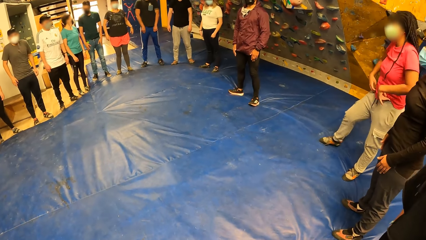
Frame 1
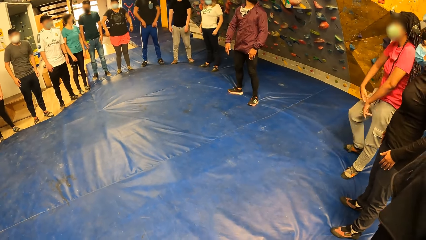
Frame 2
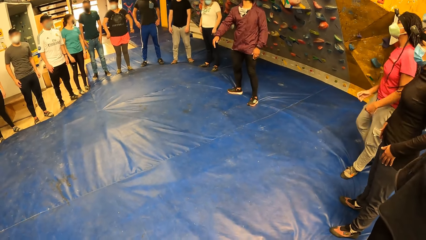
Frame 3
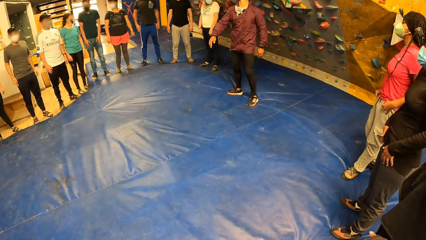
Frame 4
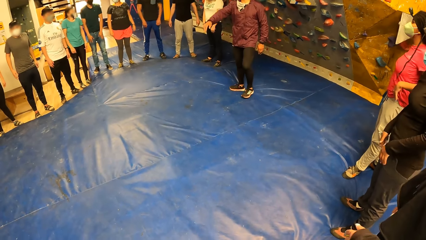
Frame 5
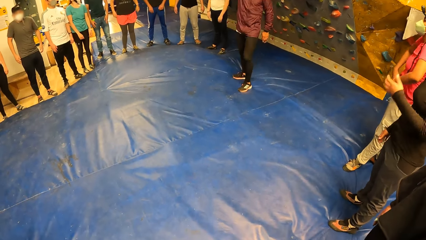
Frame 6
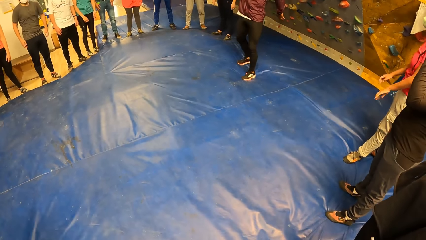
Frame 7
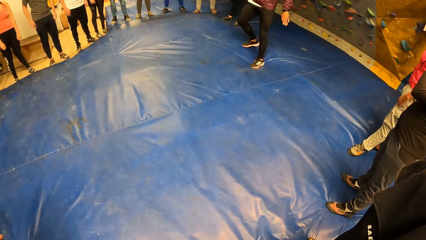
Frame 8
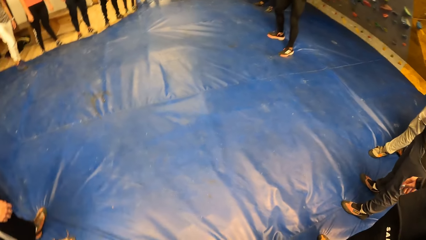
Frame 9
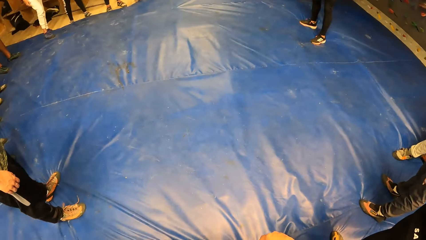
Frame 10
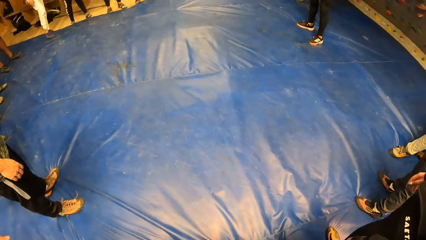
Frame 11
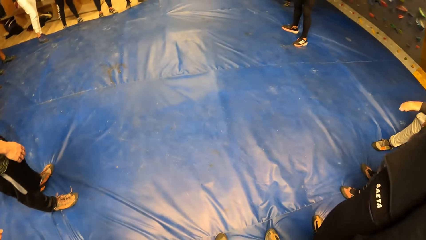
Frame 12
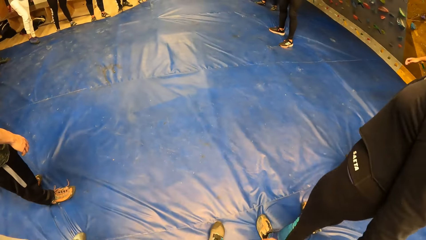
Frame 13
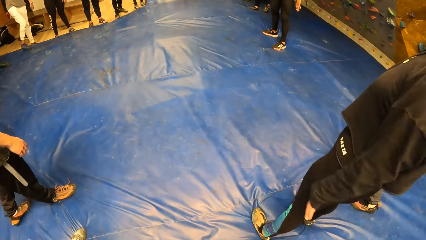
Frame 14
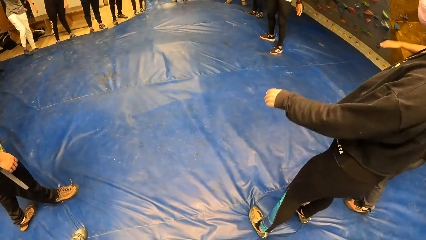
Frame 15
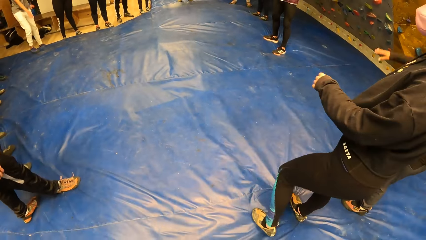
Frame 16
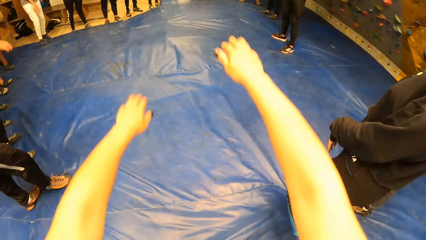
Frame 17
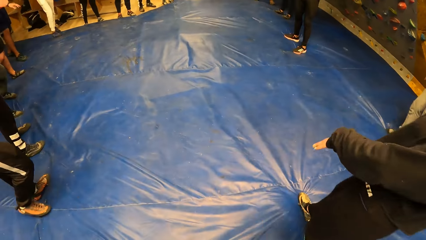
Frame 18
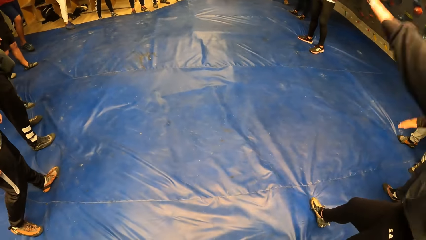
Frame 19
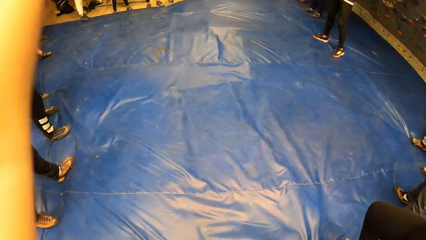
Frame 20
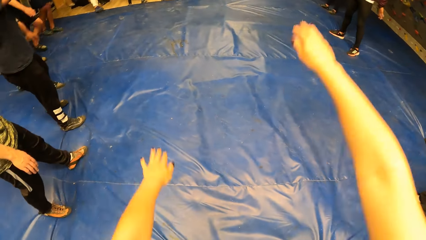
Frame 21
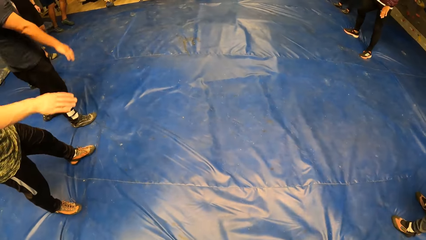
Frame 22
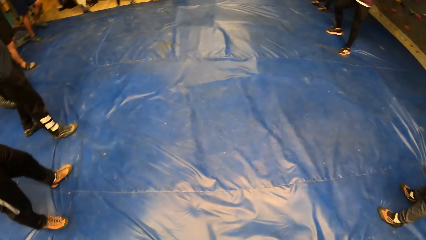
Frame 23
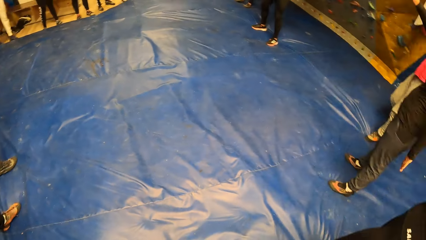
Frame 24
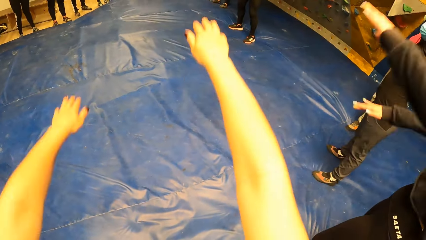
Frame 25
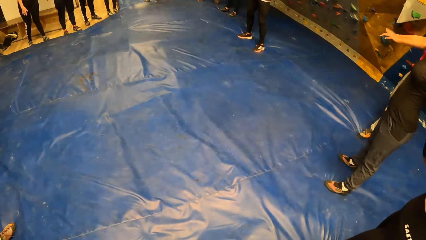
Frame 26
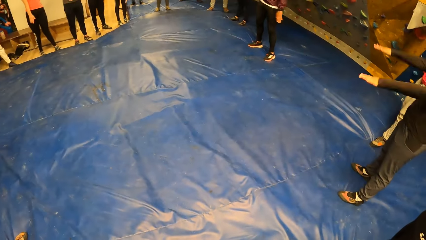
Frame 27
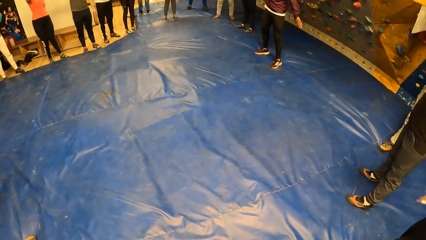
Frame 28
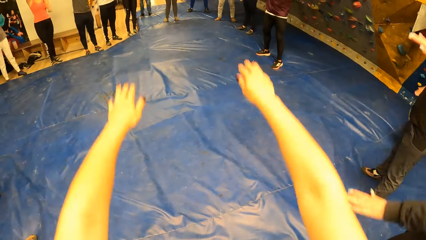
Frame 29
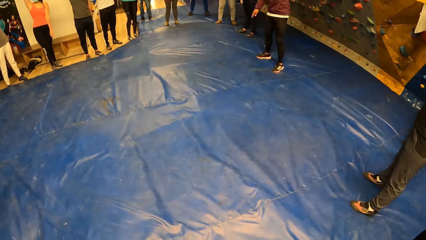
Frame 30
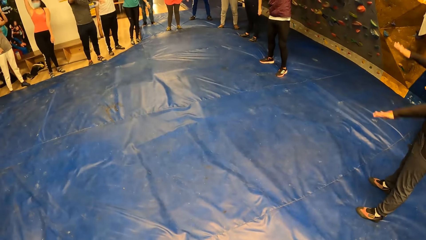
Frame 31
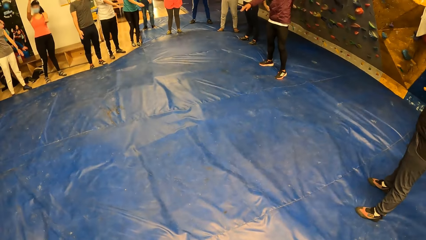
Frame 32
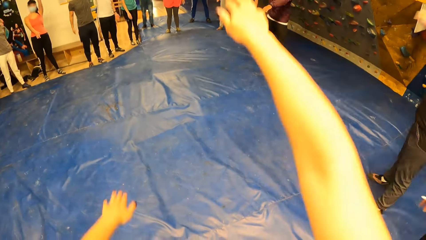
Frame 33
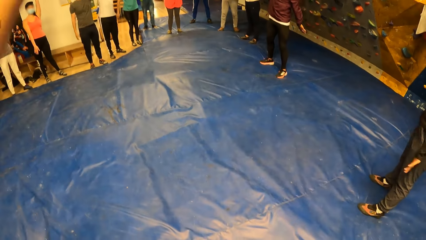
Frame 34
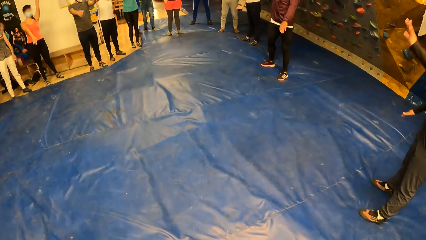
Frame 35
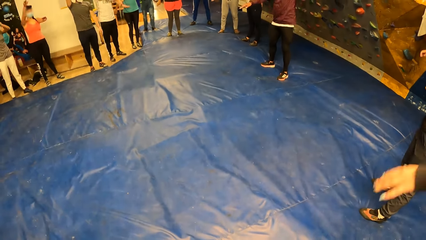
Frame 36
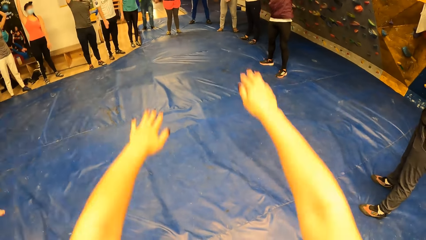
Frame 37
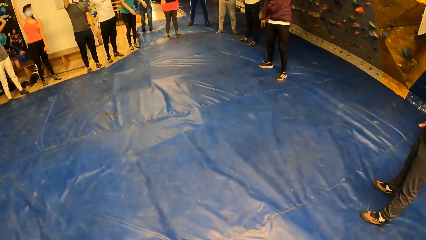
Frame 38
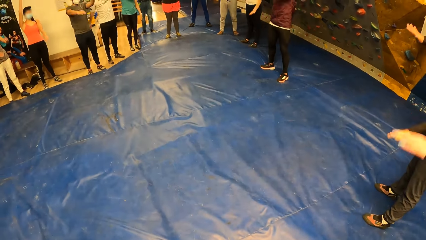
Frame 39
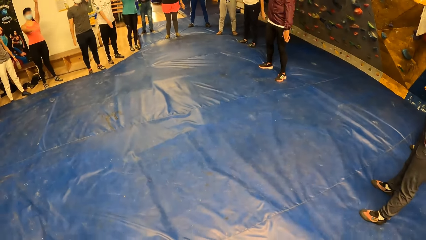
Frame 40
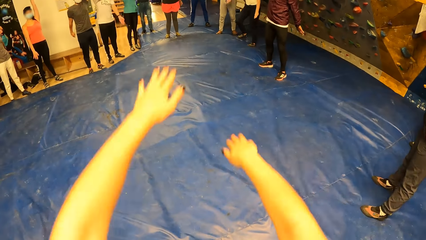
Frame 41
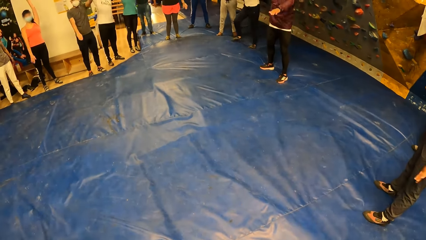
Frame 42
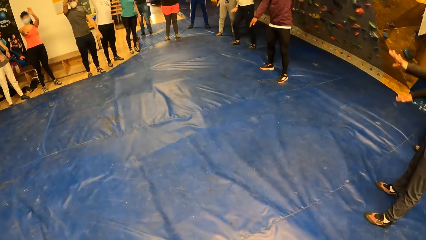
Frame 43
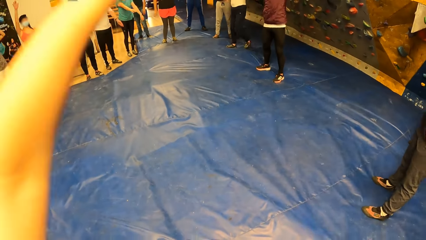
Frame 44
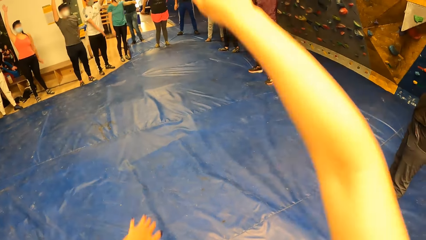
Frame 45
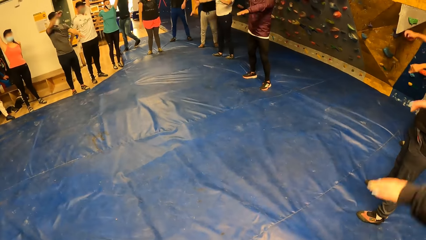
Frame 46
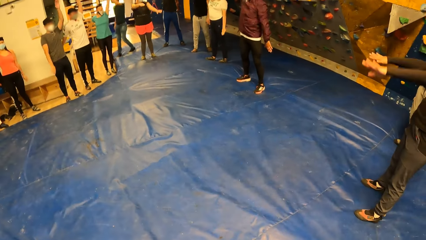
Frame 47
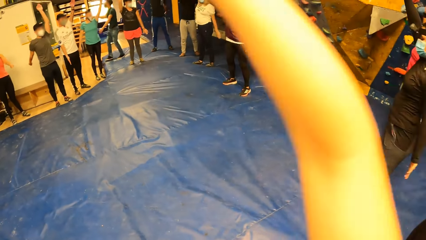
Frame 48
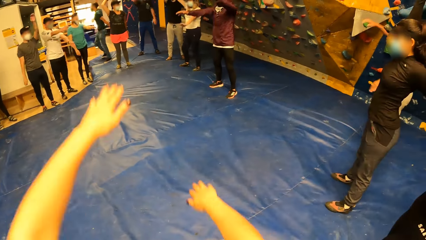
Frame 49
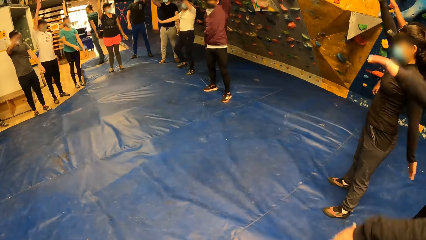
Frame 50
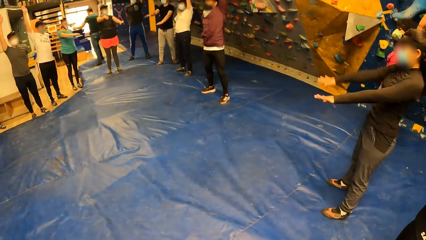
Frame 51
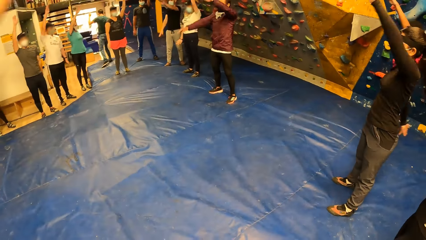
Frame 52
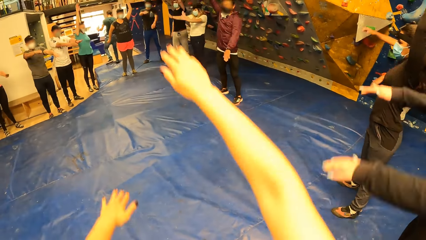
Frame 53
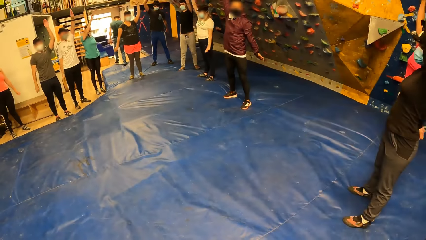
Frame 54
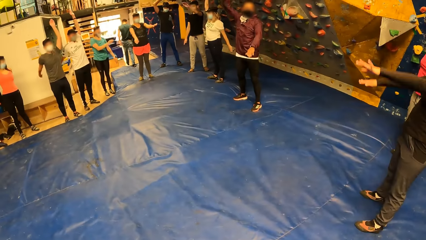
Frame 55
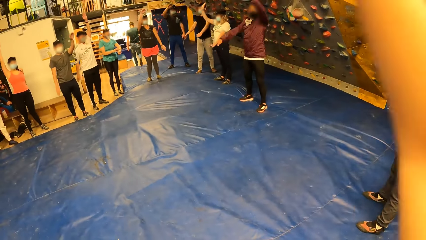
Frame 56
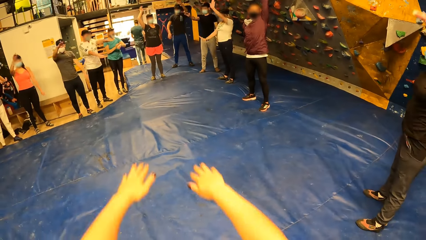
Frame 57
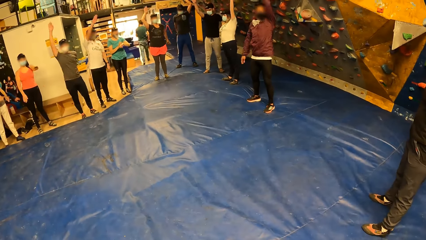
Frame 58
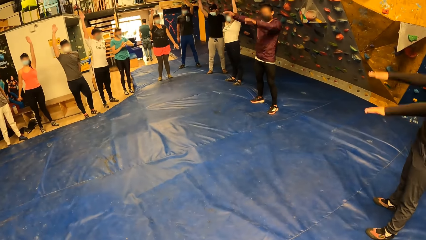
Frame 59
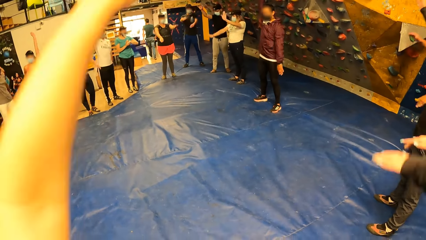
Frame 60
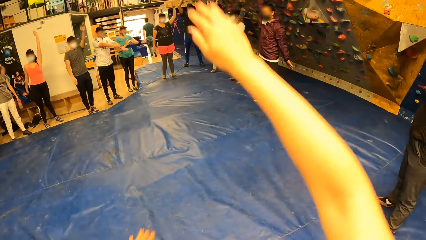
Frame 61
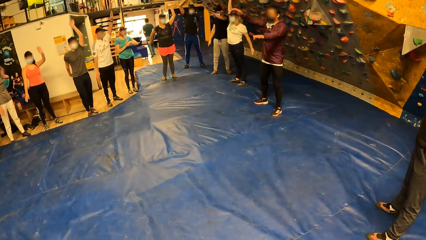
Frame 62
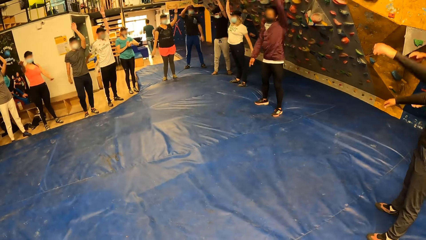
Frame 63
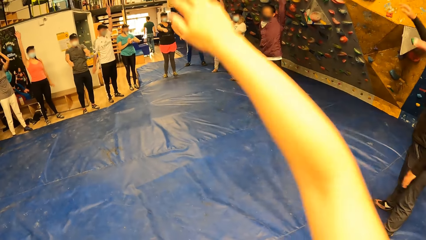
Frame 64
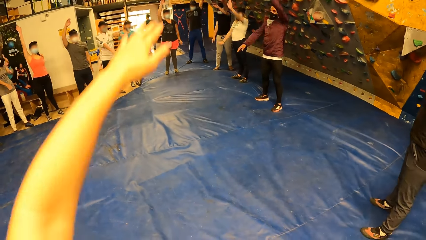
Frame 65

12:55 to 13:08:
The camera wearer swings hands.

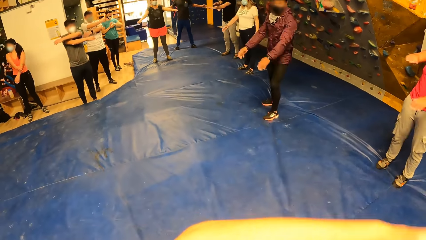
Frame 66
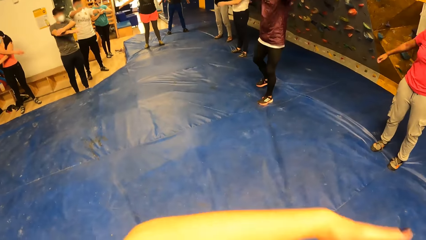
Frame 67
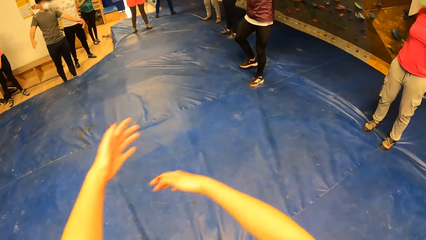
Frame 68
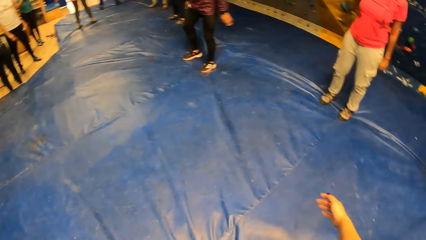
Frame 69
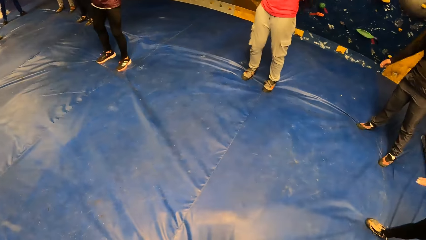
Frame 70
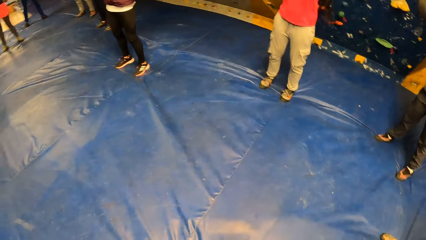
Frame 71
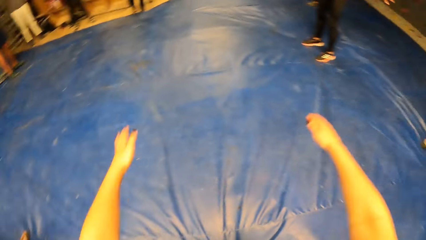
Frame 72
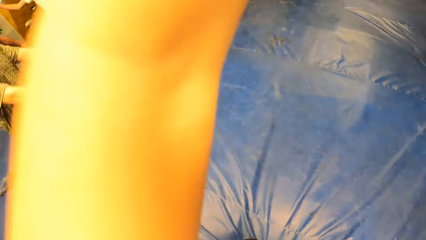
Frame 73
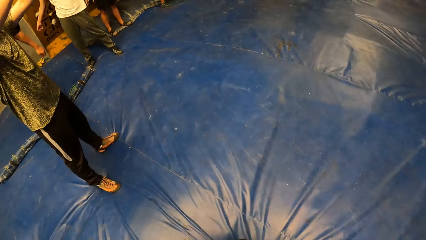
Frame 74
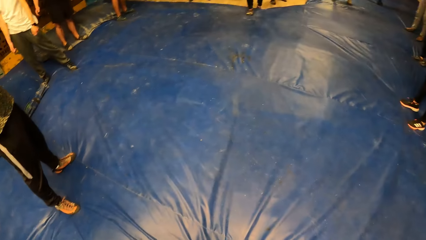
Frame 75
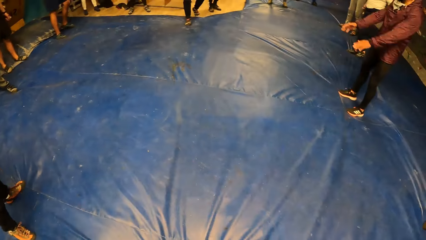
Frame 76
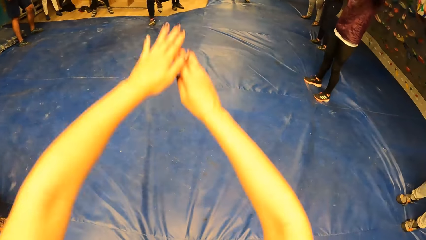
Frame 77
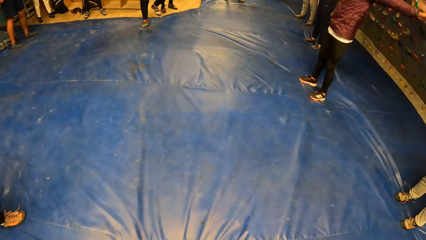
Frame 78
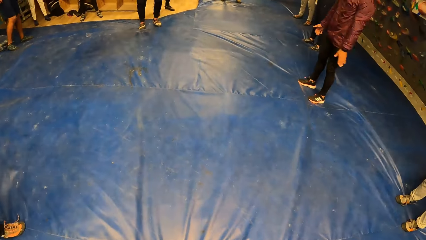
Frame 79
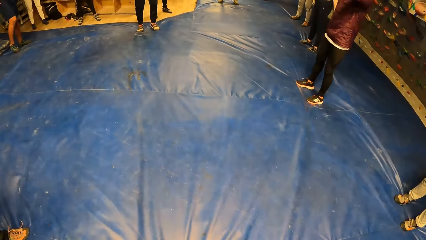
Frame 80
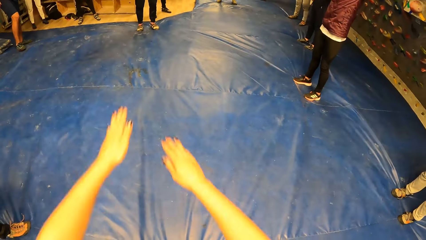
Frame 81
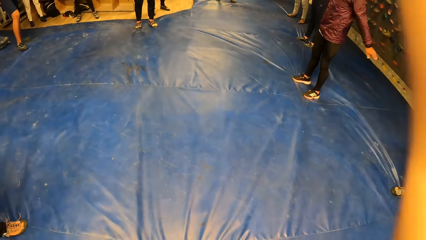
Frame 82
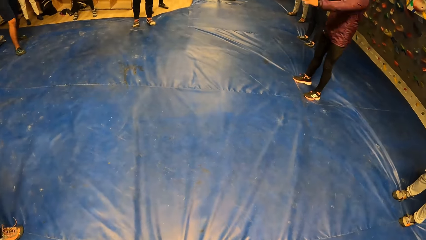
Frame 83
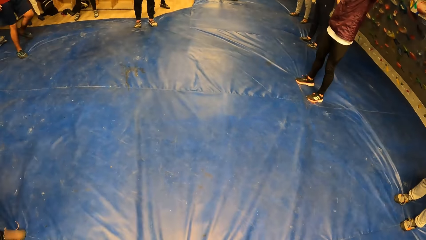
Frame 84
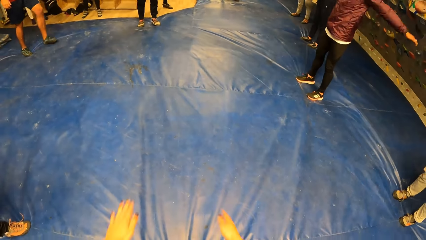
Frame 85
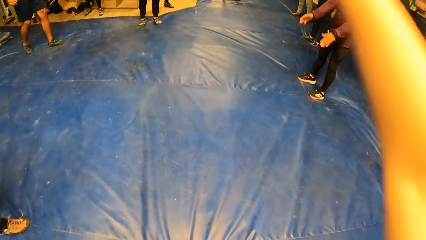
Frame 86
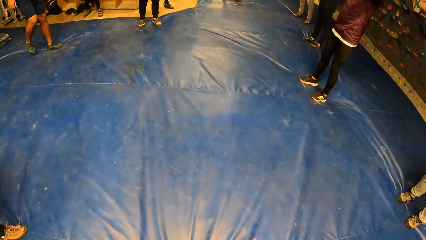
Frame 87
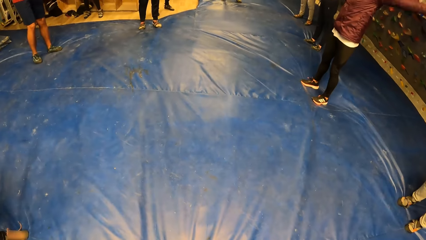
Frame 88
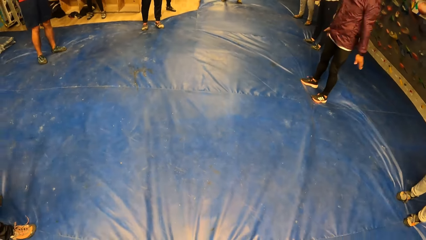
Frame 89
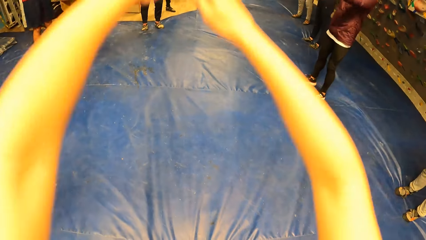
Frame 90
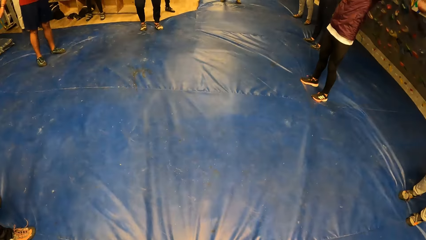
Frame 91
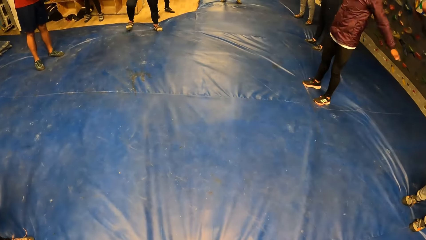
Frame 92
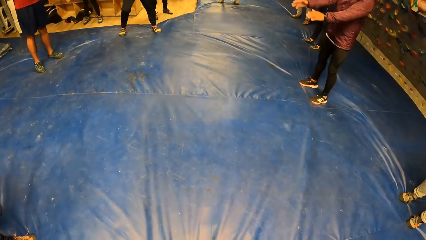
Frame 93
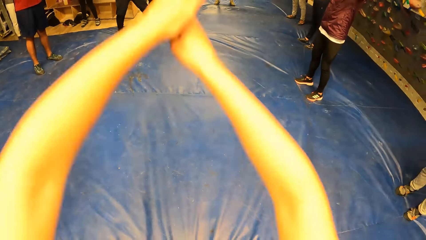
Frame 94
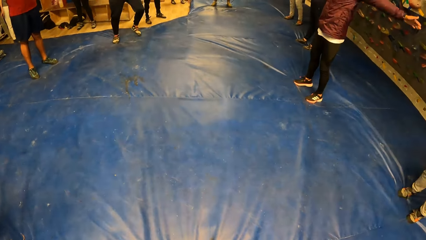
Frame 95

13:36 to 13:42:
The camera wearer looks around. They look down.
